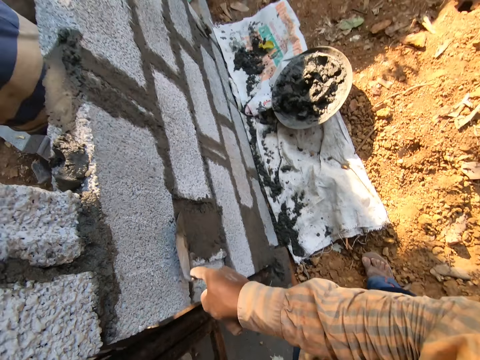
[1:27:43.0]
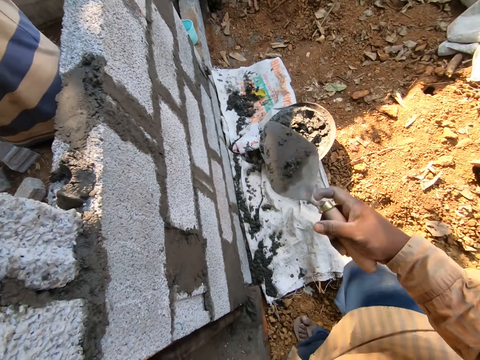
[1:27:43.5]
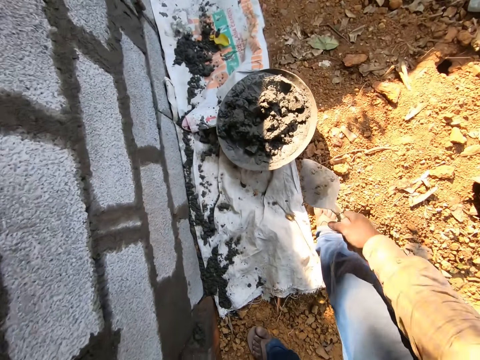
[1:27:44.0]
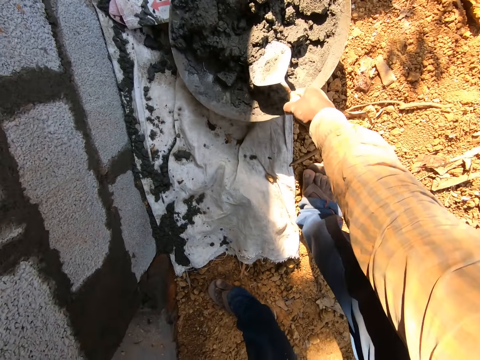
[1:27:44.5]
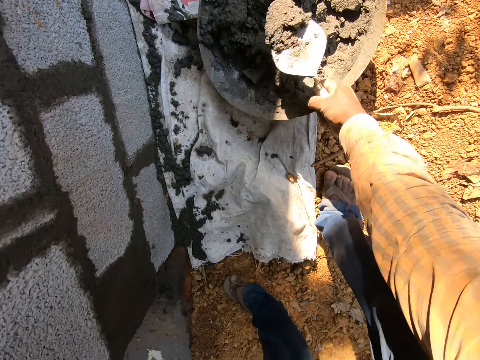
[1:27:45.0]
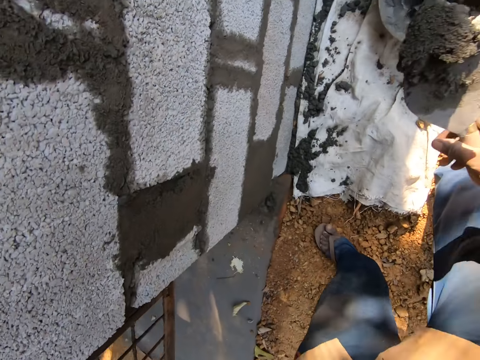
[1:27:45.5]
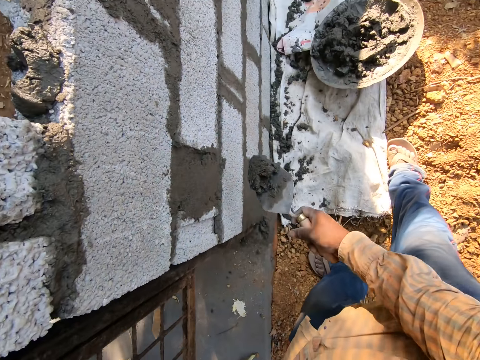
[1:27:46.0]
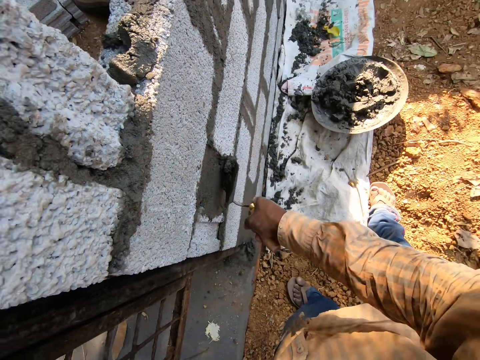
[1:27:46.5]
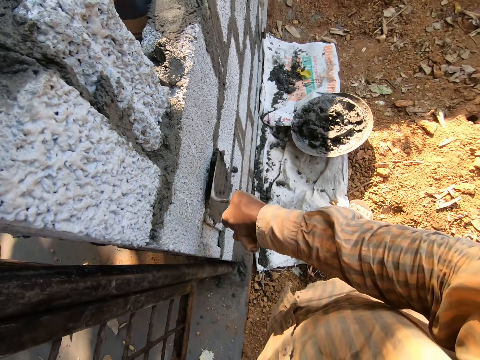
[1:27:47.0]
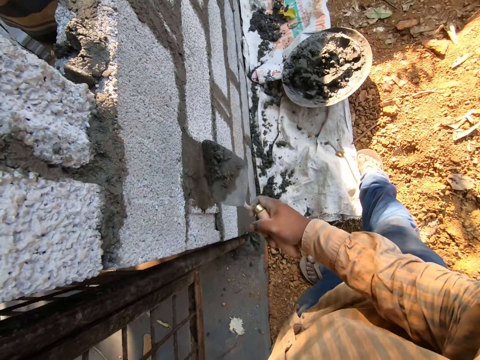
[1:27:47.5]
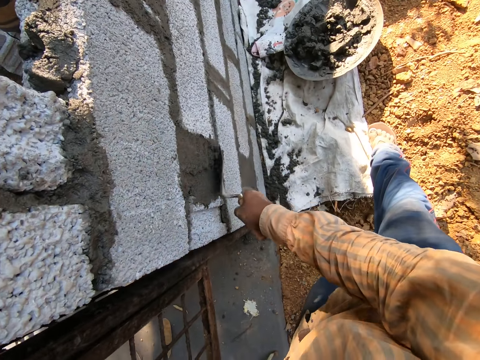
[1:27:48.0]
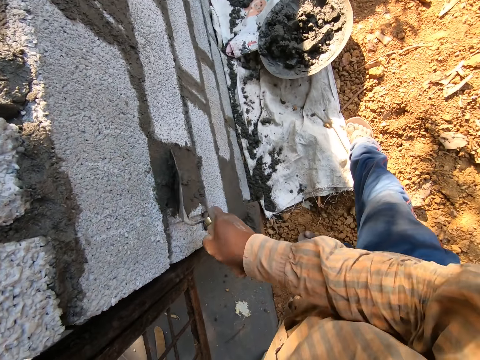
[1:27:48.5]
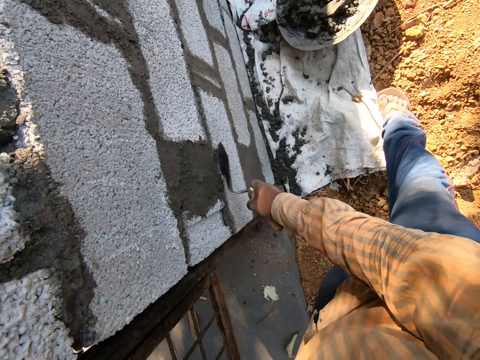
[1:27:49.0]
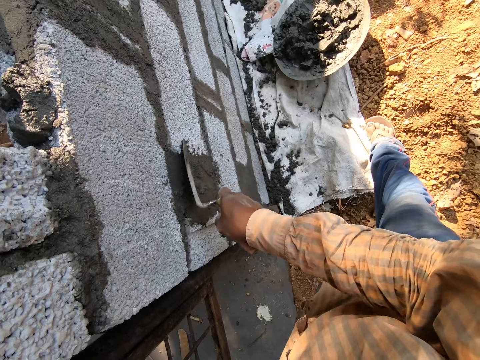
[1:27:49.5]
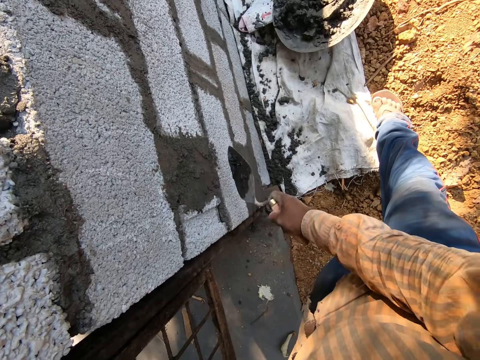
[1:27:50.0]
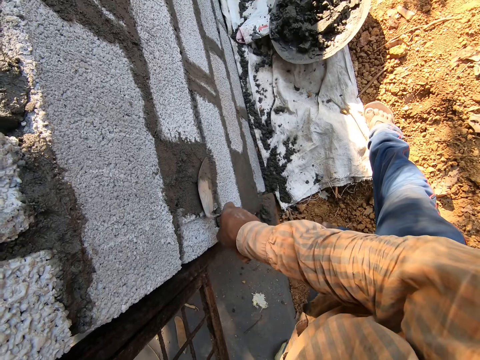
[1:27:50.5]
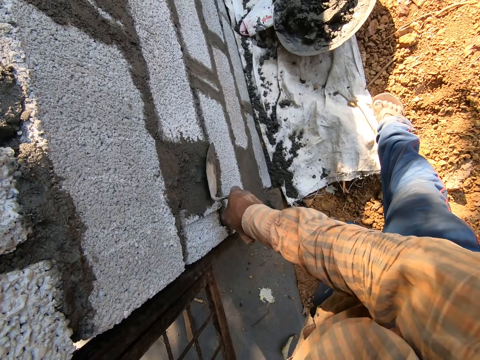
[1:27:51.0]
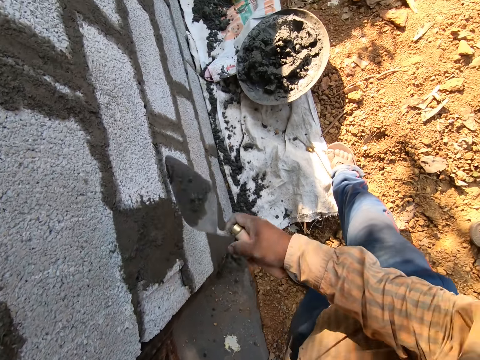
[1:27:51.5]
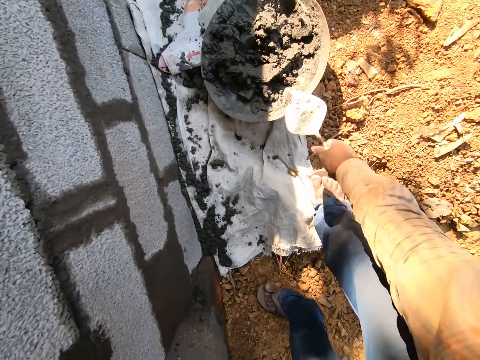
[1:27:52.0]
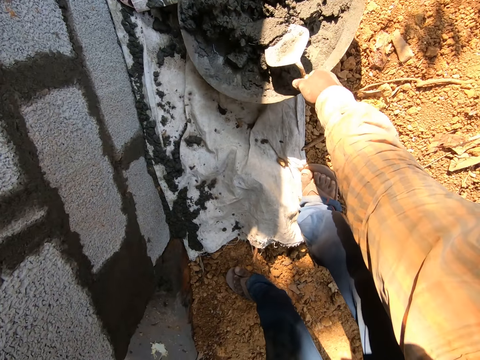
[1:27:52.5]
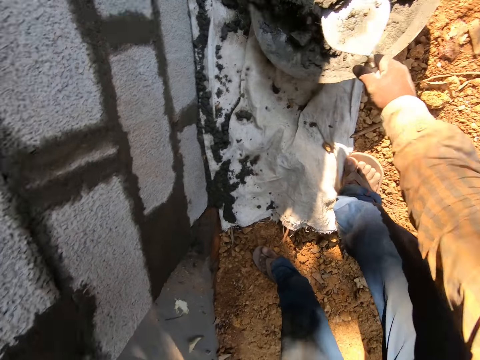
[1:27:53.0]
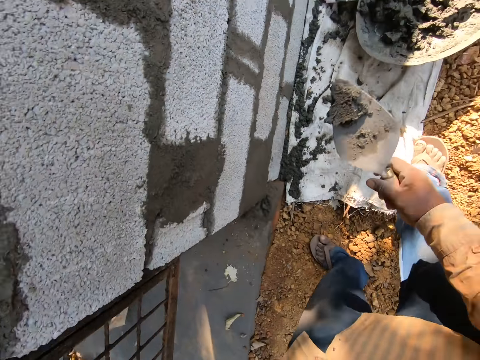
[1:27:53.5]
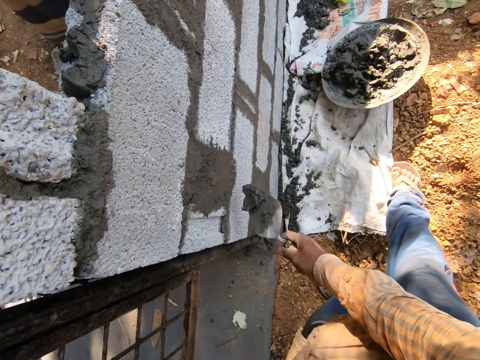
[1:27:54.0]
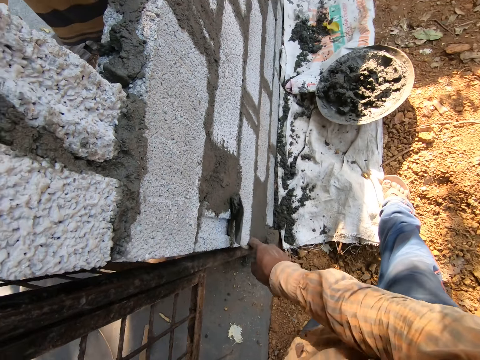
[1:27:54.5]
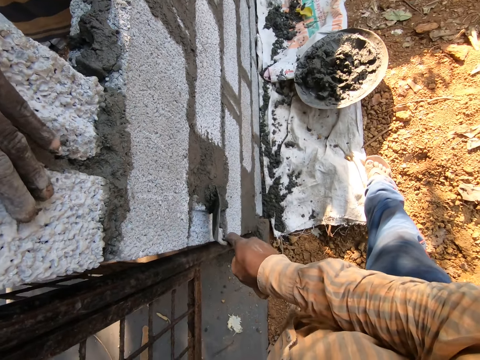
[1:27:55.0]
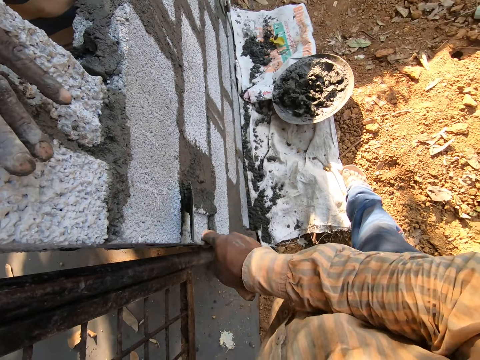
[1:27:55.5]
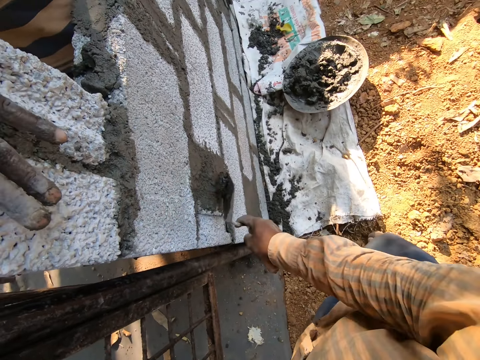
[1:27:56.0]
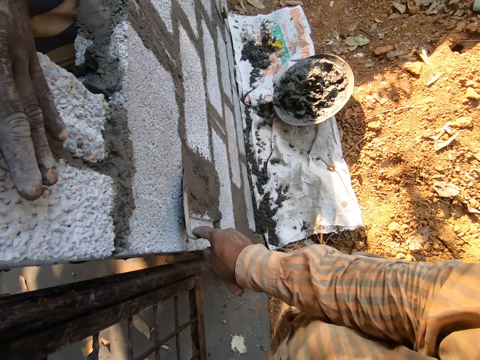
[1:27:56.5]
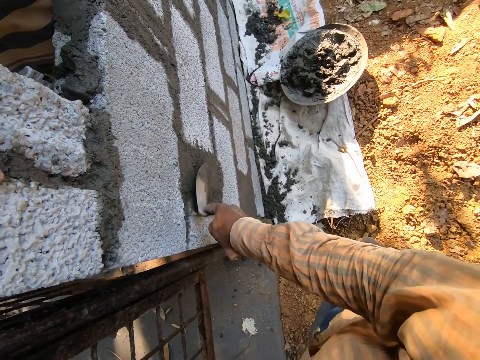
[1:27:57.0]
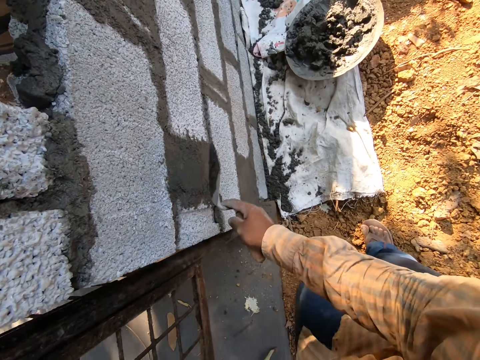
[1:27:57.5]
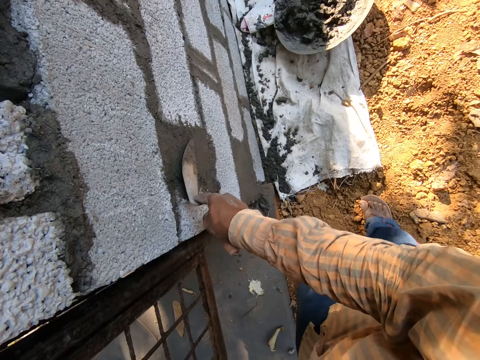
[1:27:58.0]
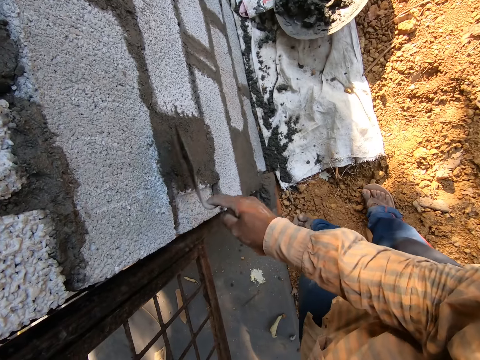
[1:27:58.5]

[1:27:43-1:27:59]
The camera wearer scoops some concrete from the pan of concrete on the floor with the trowel in his right hand. He plasters the stone wall with concrete with the trowel in his right hand. He scoops some concrete from the pan of concrete on the floor with the trowel in his right hand. He plasters the wall with concrete with the trowel in his right hand.

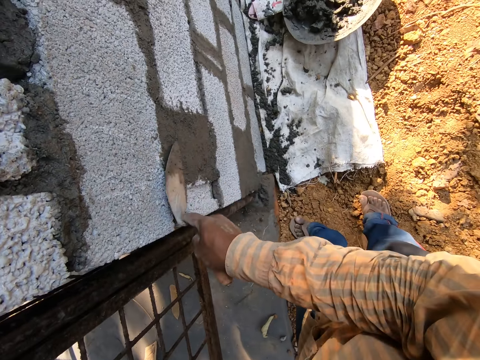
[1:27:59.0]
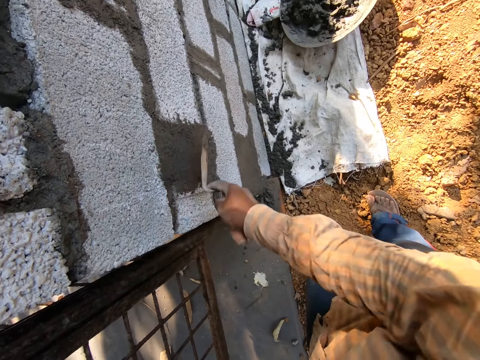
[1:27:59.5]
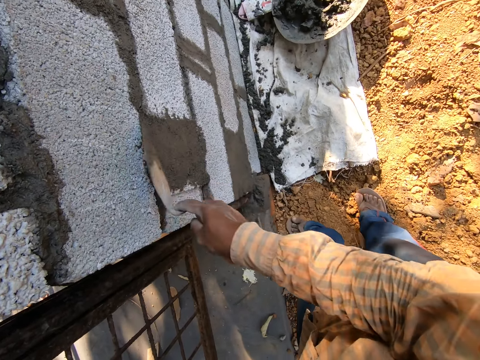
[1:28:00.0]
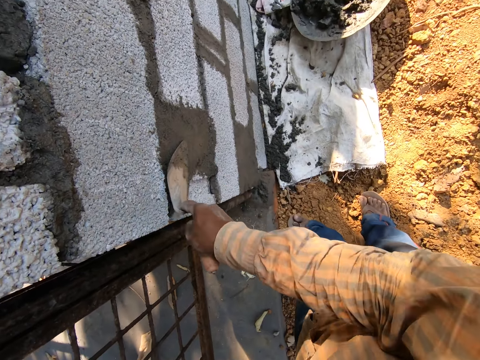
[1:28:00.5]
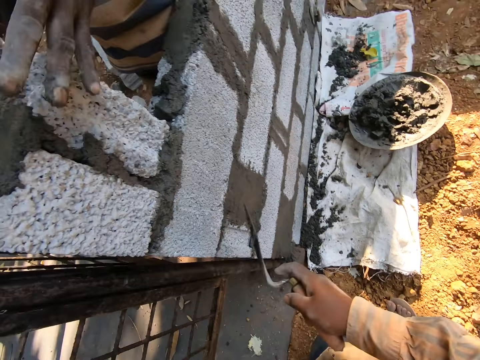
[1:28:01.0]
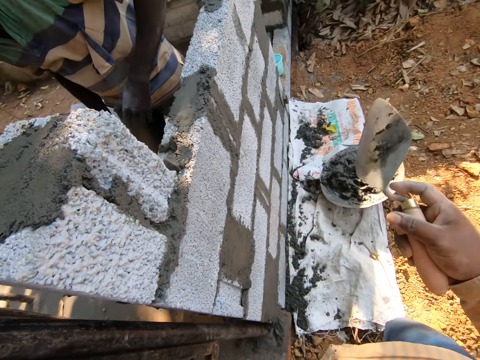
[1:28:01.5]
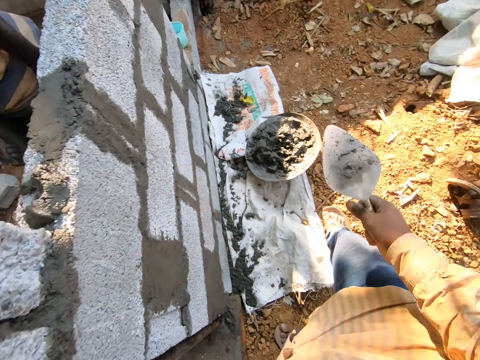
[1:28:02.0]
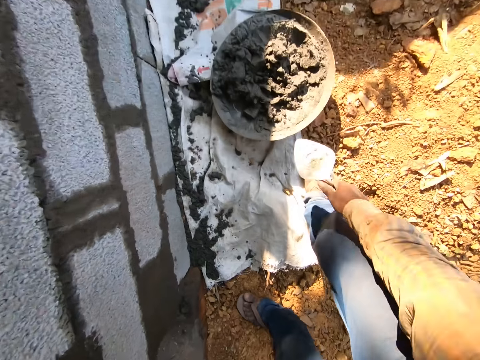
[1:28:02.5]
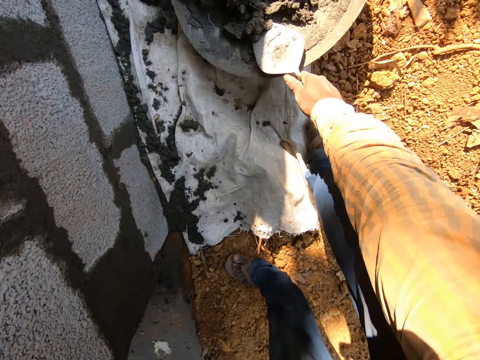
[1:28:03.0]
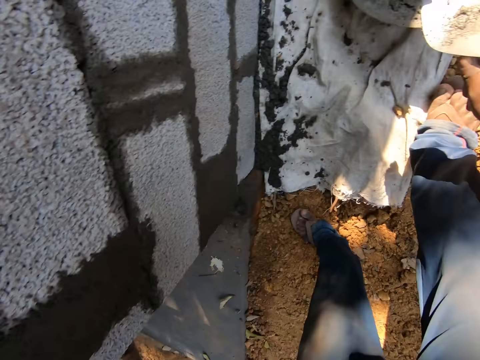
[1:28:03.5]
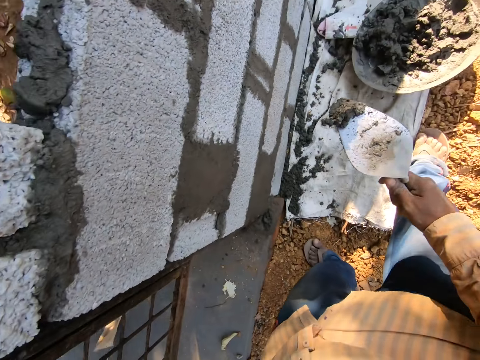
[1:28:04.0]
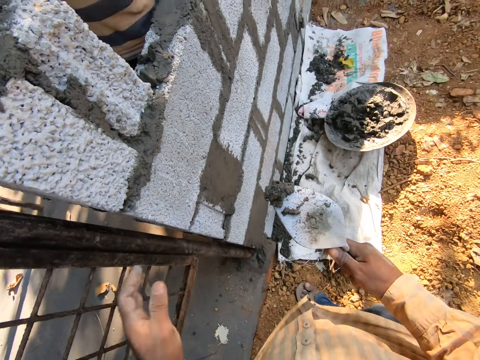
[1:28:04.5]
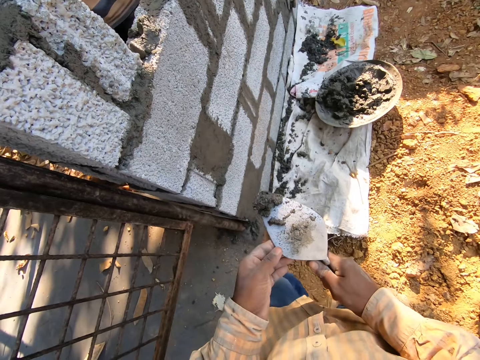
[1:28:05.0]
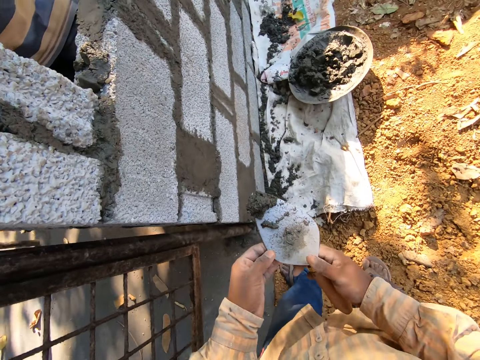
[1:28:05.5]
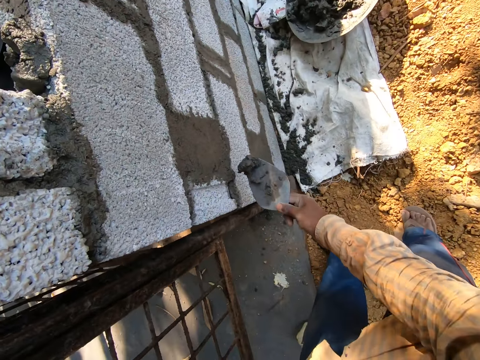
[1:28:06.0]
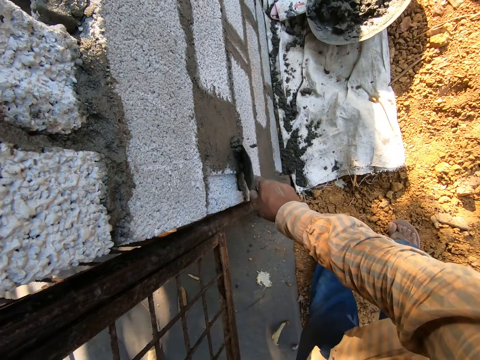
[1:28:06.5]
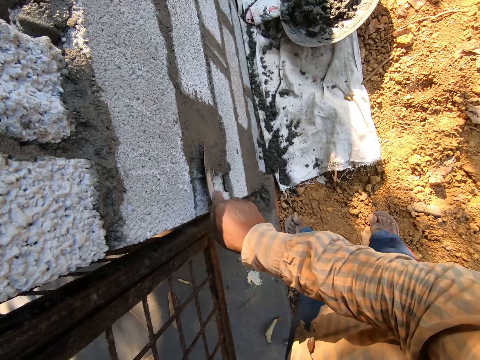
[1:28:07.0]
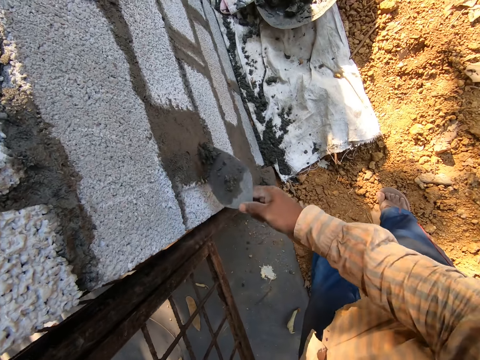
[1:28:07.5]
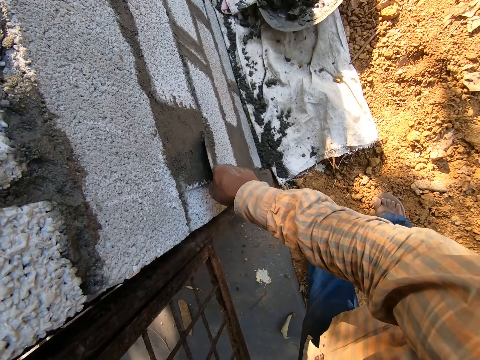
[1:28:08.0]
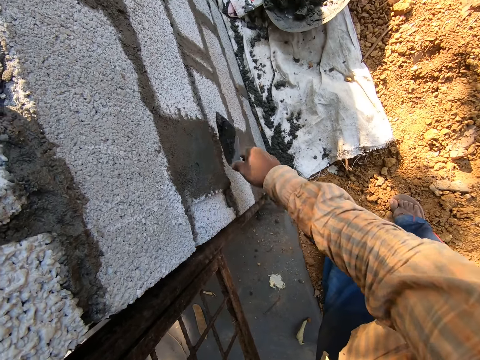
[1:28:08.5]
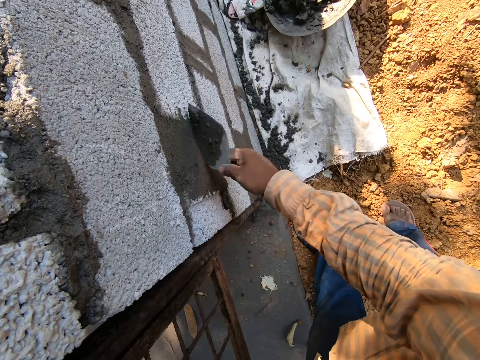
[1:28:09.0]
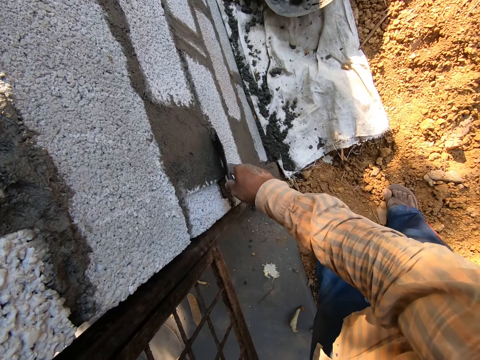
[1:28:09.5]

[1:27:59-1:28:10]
The camera wearer scoops some concrete from the pan of concrete on the floor with the trowel in his right hand. He plasters the stone wall with concrete with the trowel in his right hand.
